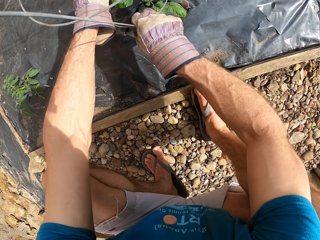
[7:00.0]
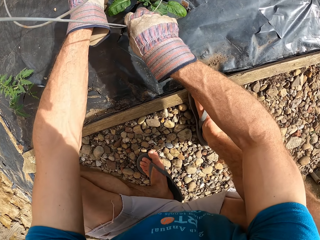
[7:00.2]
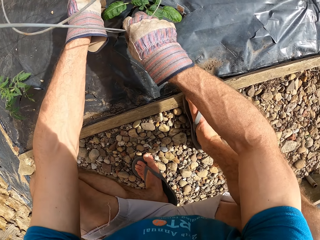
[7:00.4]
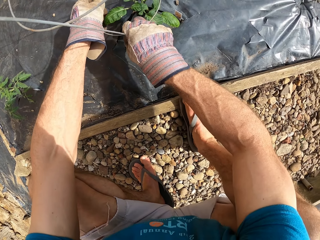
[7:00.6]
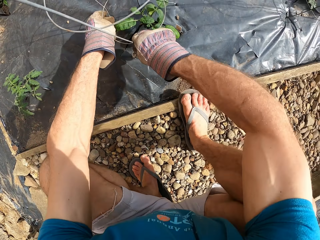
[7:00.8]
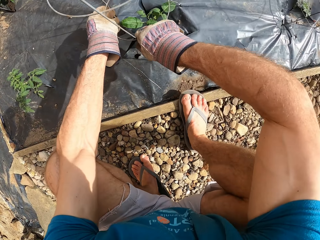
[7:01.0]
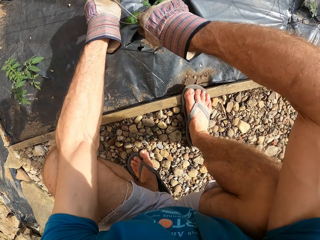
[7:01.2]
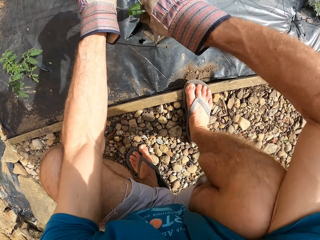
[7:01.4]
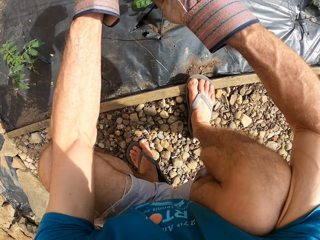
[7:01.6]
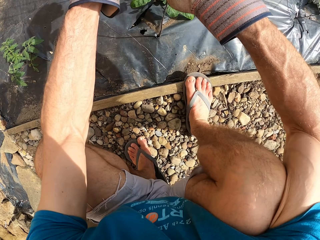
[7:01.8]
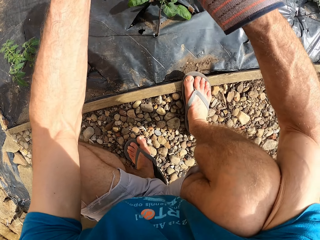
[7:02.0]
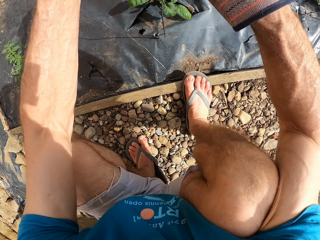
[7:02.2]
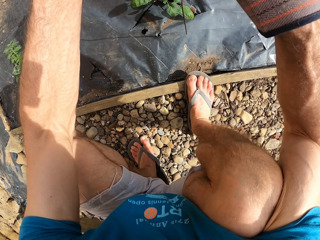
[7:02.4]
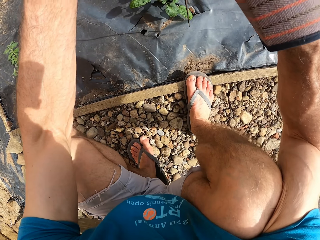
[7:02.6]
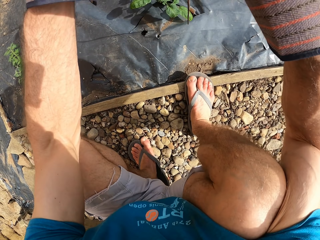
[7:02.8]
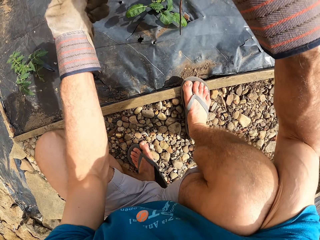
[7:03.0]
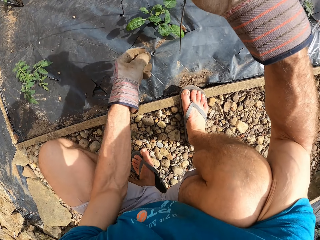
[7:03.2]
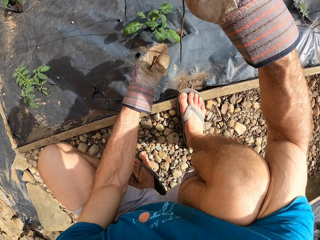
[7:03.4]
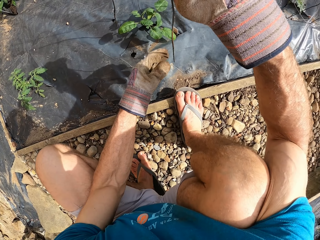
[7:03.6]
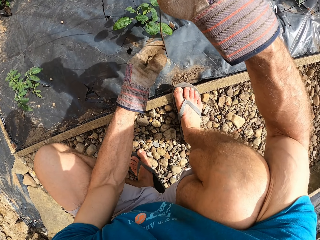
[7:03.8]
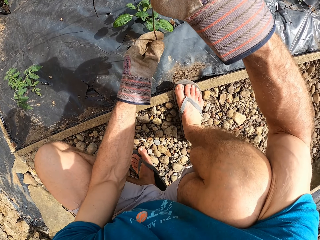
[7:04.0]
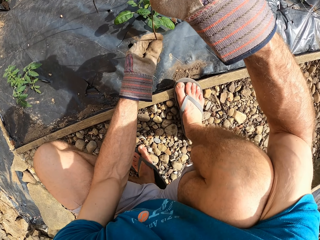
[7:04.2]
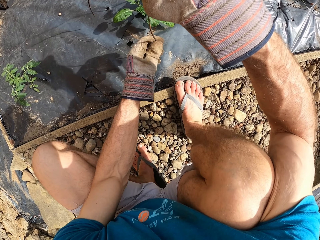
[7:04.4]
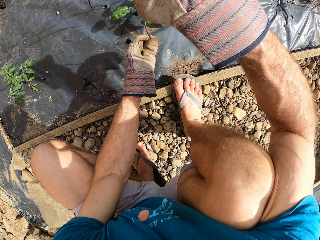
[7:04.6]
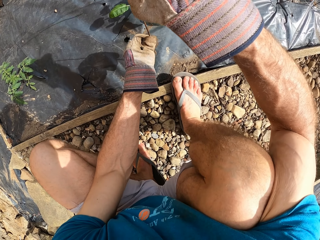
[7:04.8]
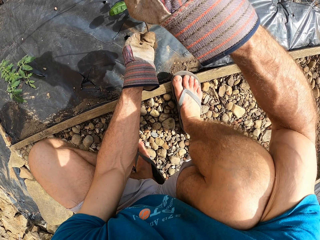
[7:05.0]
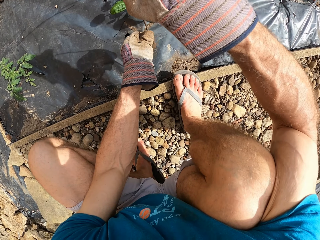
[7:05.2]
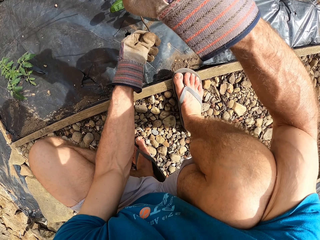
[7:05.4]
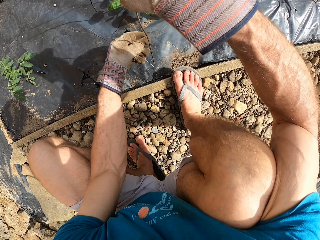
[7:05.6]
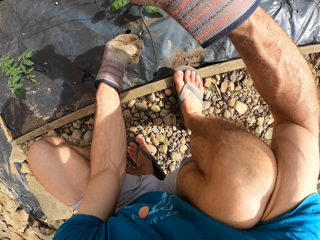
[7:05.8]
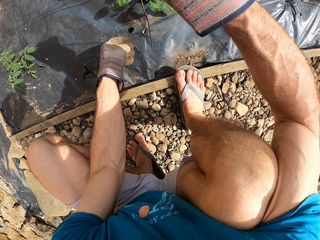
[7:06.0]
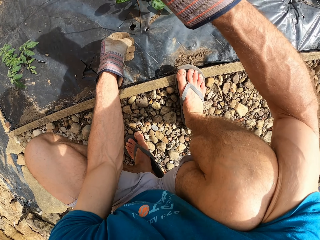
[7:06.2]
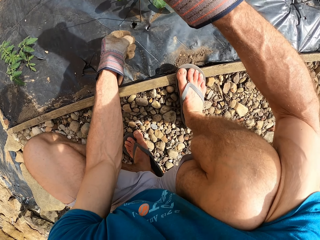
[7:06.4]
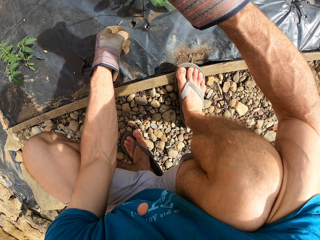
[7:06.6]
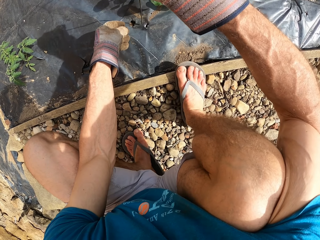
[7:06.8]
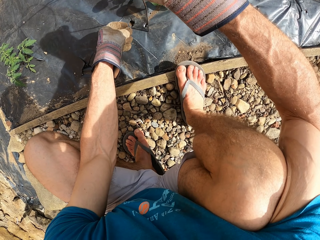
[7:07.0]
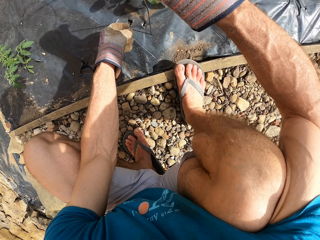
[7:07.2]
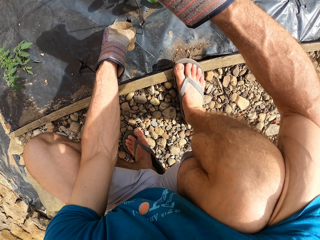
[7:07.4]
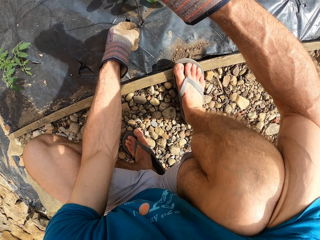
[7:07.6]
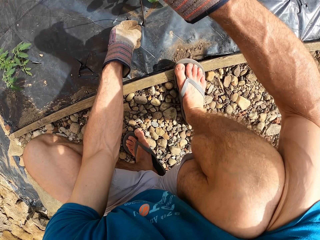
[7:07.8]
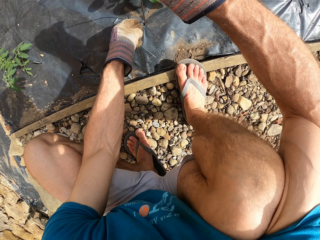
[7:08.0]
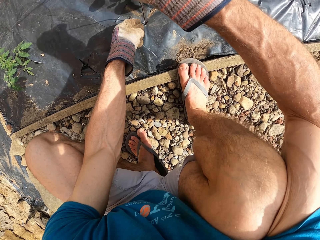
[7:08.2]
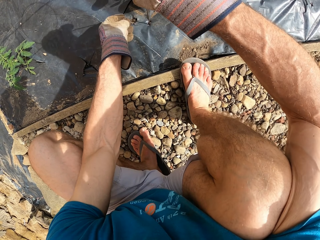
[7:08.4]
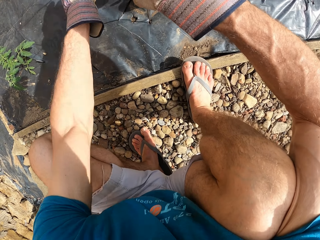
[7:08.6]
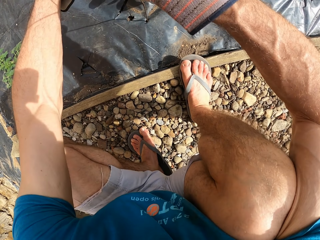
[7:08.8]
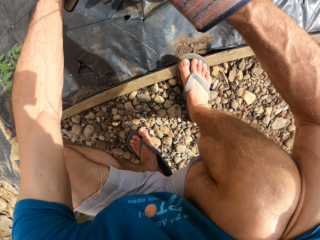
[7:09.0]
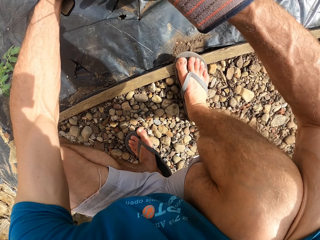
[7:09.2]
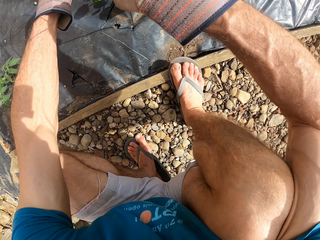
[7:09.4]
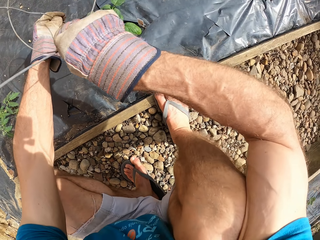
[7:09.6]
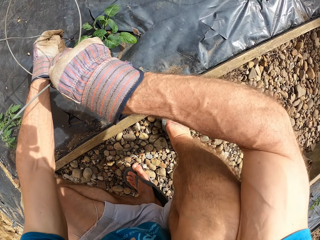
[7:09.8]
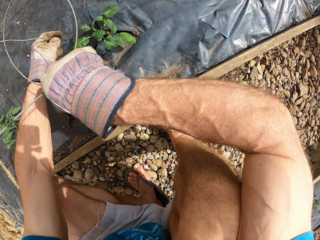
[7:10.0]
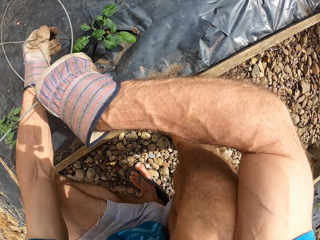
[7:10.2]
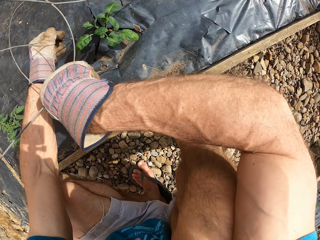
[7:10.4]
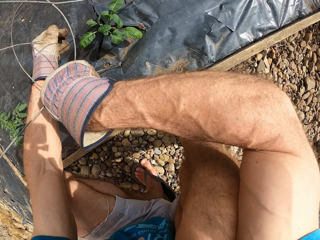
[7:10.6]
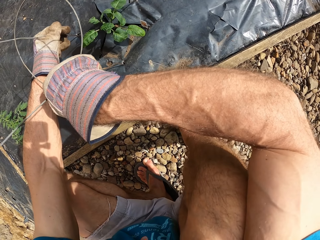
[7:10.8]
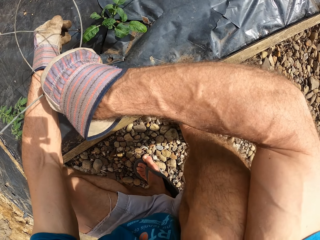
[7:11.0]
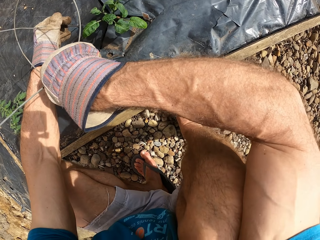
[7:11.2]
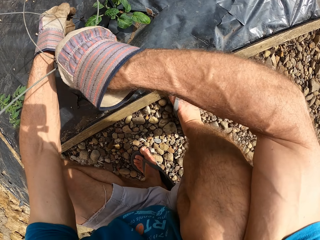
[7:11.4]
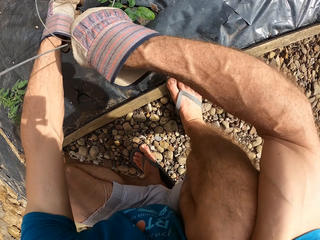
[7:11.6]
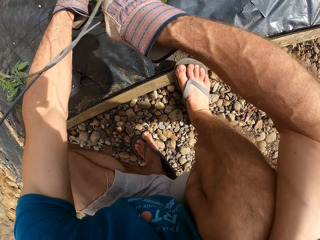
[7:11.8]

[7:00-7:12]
The camera wearer removes the plant stand from the flower bed. They hold the plant stand. They straighten the plant stand. They fix the plant stand on the flower bed.

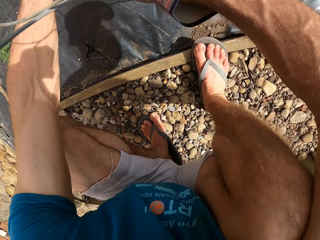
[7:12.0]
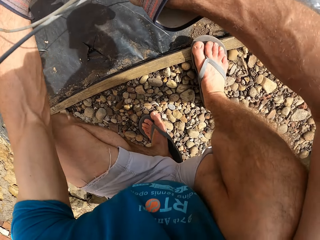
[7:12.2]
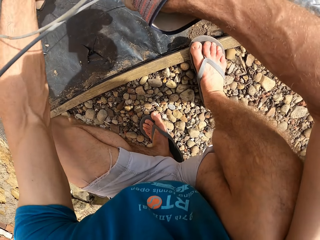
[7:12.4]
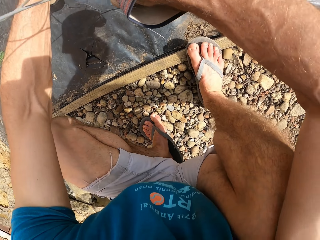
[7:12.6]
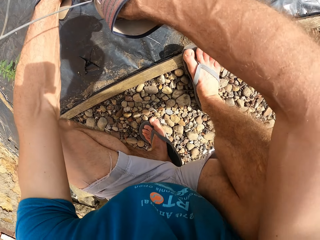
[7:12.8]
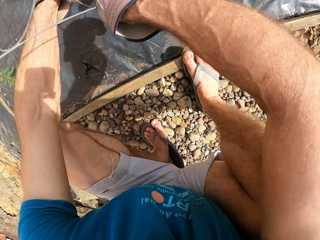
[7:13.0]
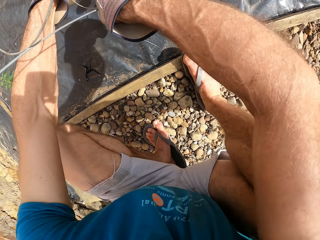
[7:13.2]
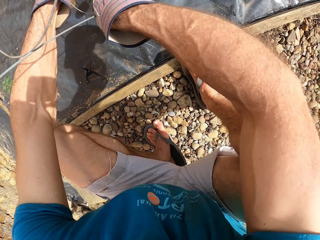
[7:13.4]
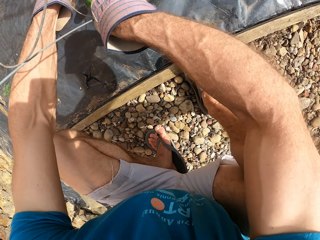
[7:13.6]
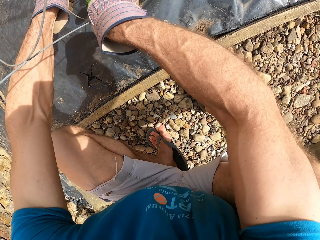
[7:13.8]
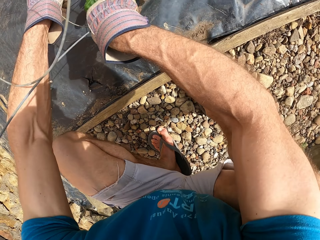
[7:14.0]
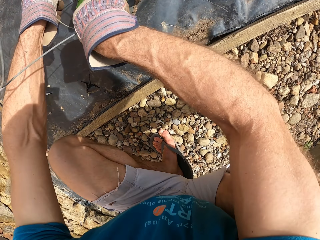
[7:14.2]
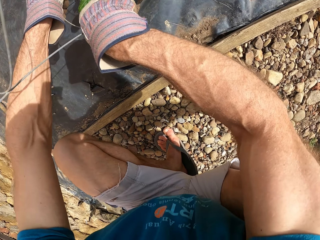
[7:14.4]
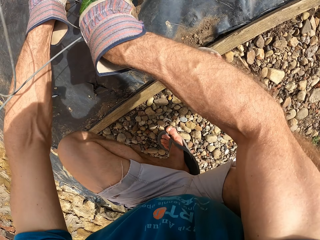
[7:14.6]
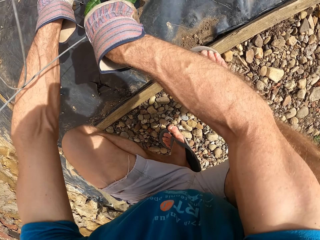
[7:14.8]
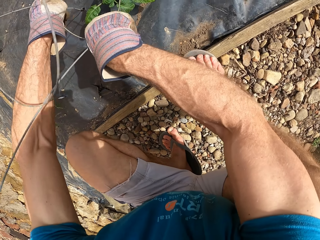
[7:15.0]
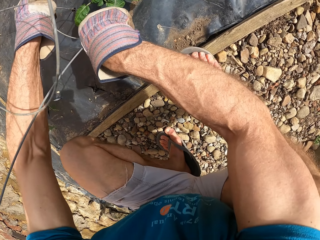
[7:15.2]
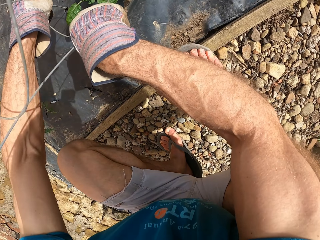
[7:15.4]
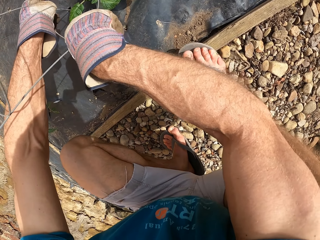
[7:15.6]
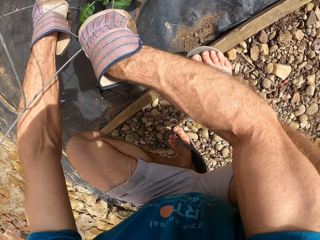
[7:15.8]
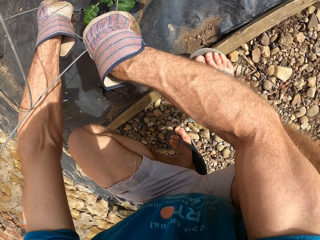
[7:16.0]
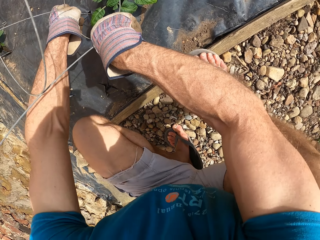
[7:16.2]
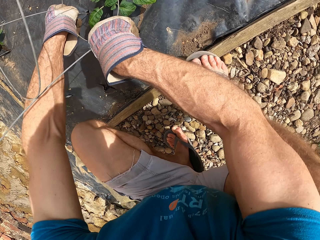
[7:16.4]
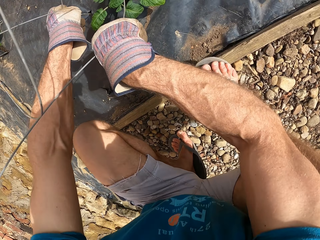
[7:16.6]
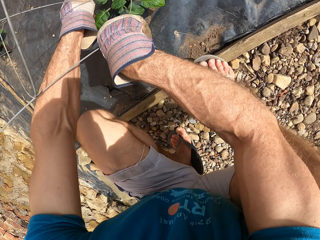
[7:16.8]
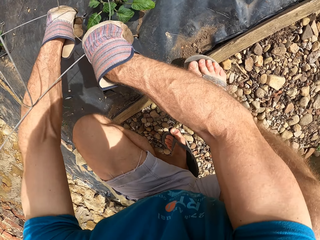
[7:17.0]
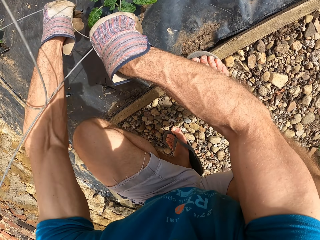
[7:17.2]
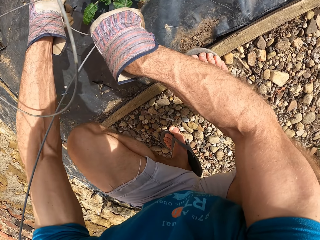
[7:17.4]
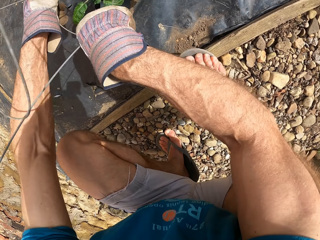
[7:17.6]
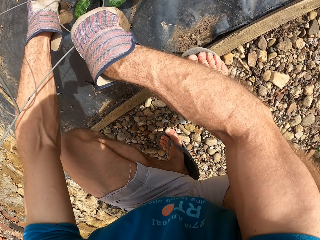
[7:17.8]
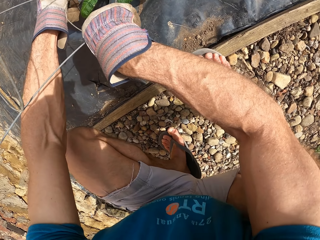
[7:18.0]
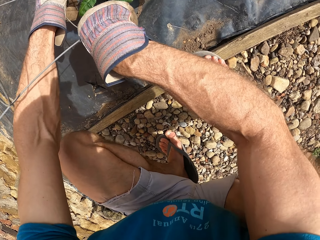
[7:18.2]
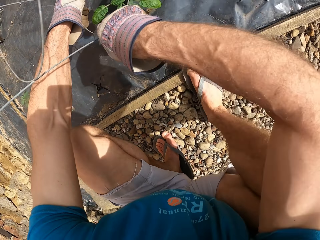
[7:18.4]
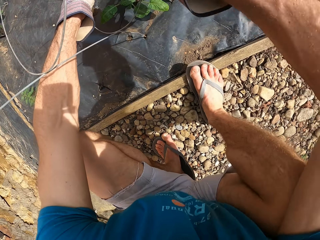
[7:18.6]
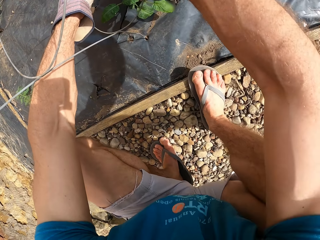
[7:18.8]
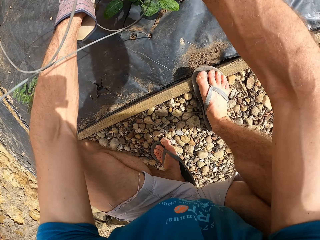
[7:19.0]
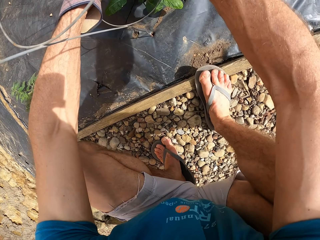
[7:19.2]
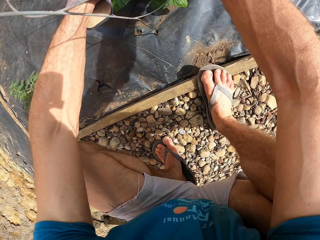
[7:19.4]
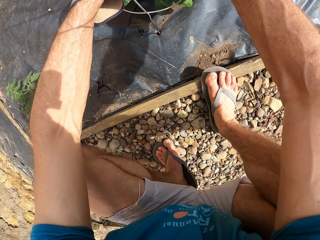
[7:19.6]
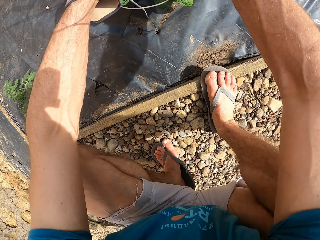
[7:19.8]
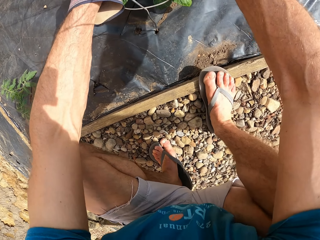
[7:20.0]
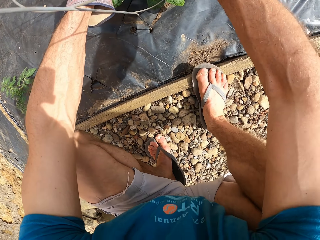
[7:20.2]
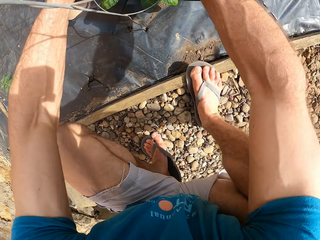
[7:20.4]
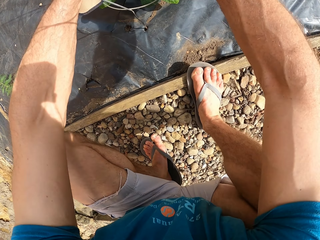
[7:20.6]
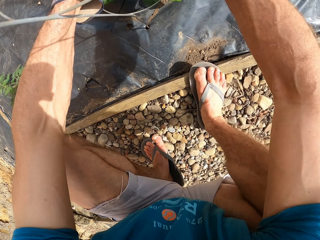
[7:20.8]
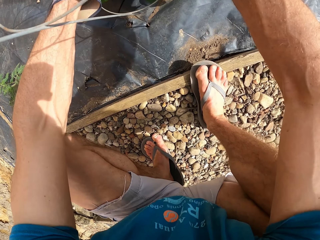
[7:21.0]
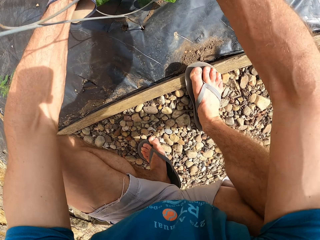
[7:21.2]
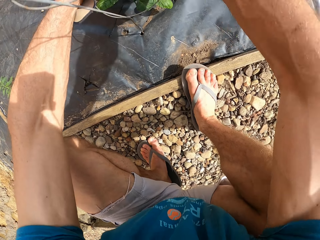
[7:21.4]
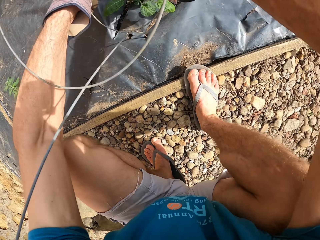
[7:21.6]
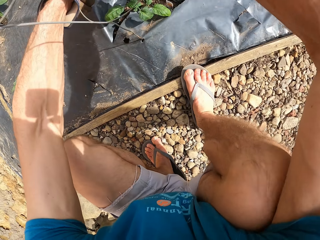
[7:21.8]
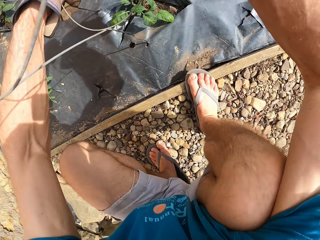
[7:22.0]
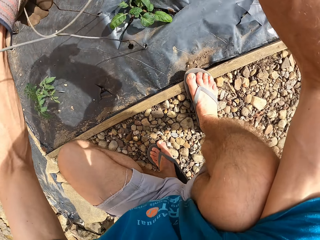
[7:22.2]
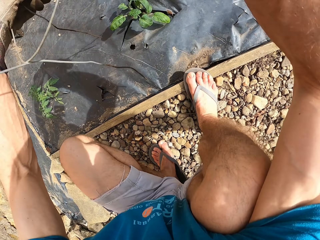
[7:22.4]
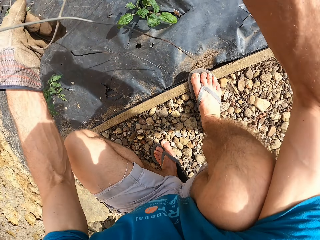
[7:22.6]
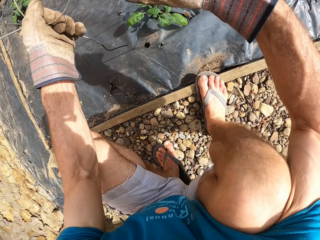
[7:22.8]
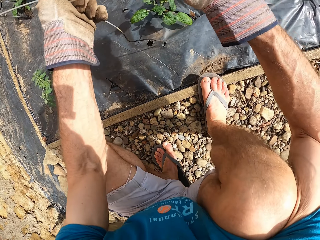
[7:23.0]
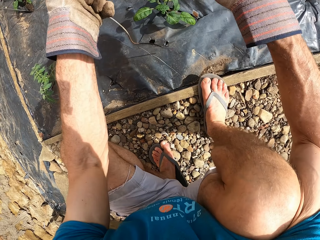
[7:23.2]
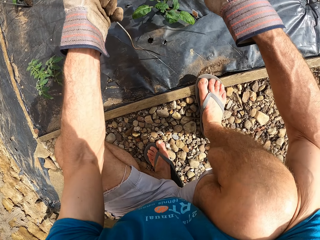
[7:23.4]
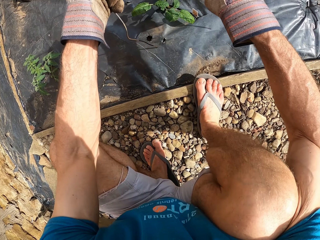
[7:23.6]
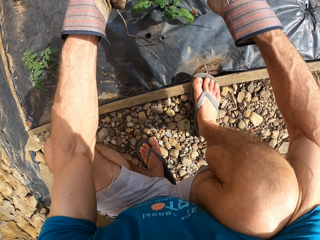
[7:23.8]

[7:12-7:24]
The camera wearer removes the plant stand from the flower bed. They hold the plant stand.
